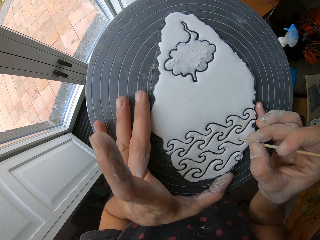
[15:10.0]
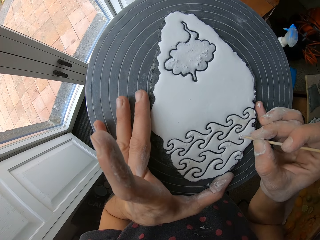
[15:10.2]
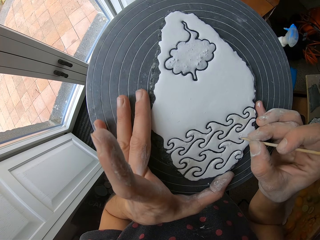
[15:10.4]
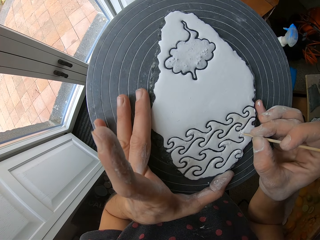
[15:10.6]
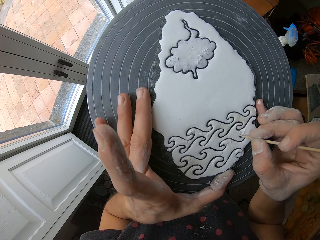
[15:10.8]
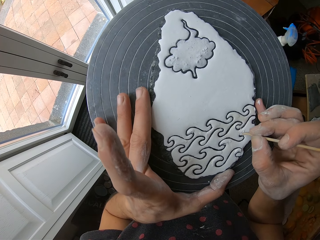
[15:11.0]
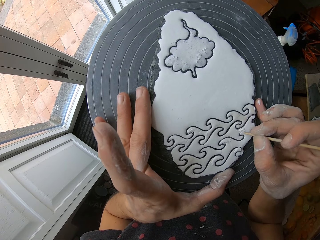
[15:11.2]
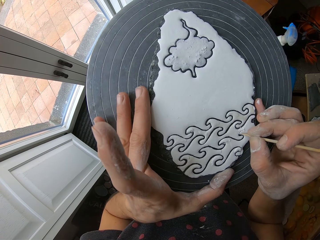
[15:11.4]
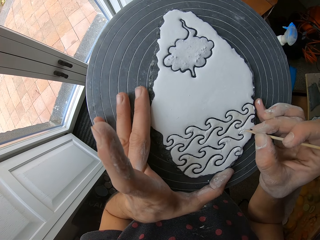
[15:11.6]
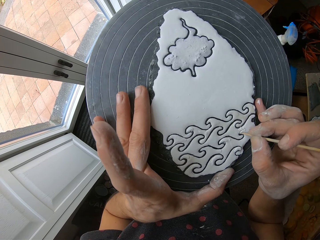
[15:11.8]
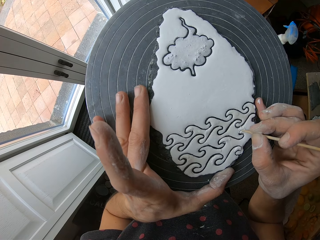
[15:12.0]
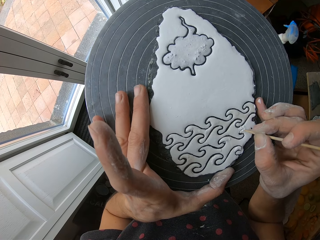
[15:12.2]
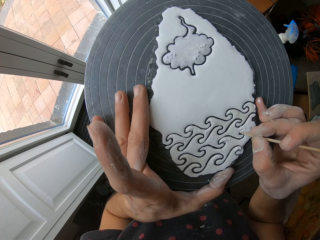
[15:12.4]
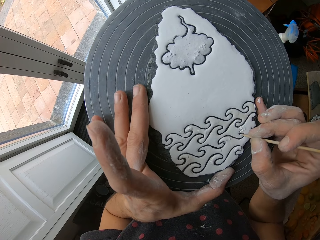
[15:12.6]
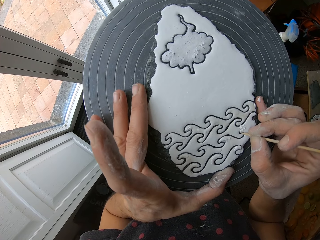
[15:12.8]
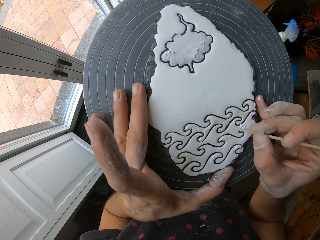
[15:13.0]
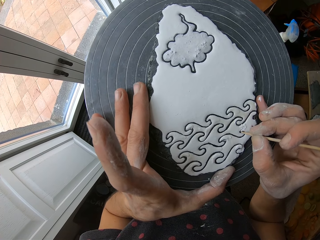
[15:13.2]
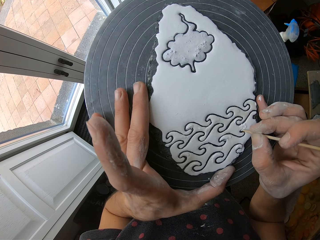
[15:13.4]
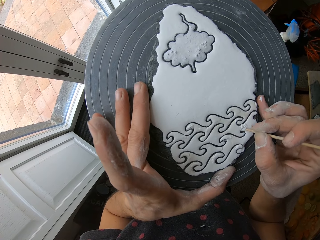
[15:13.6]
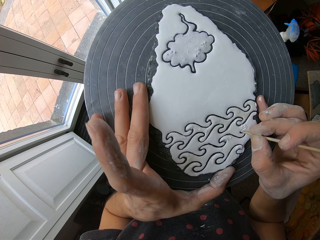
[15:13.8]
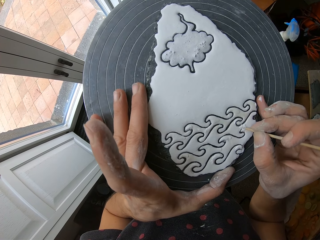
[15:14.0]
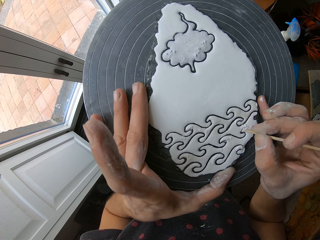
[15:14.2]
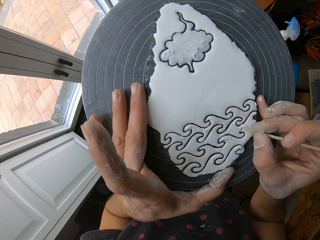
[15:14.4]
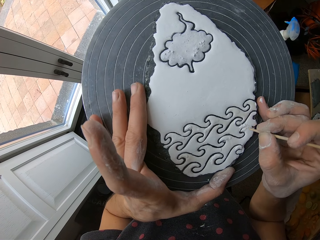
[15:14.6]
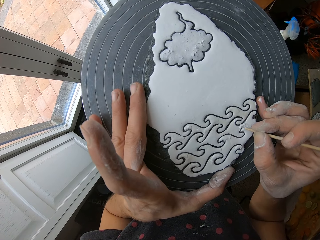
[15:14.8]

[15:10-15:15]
The camera wearer shapes the flower art with a stick.

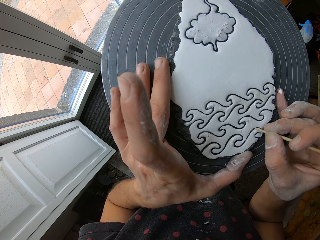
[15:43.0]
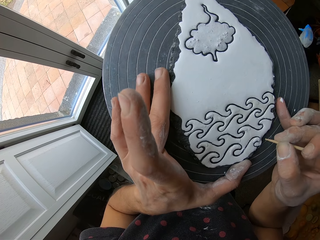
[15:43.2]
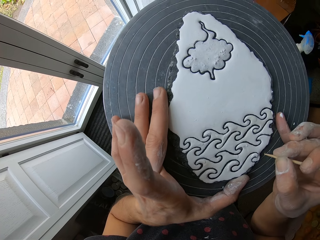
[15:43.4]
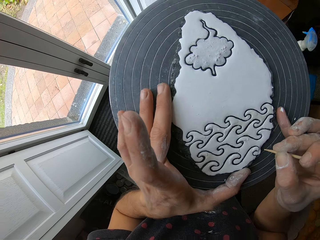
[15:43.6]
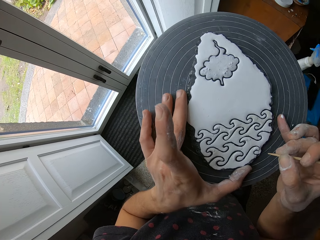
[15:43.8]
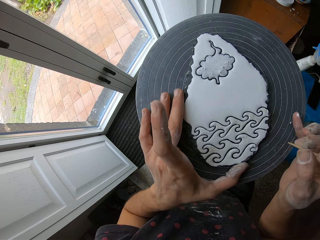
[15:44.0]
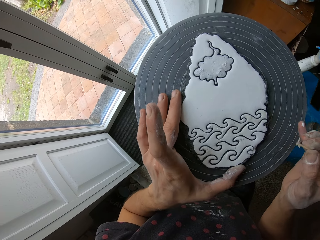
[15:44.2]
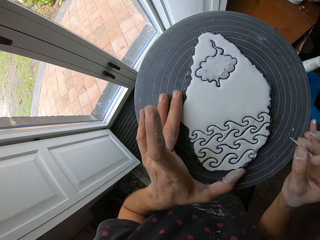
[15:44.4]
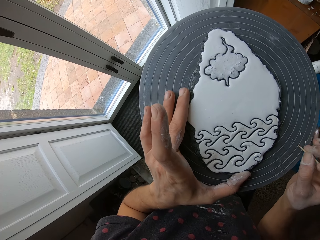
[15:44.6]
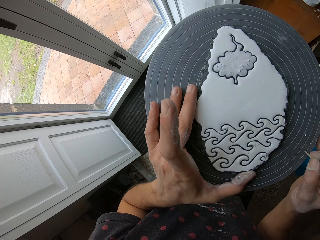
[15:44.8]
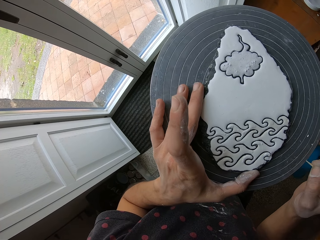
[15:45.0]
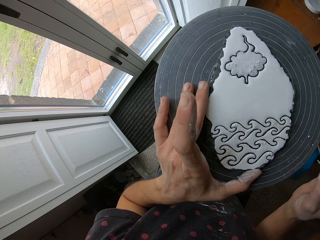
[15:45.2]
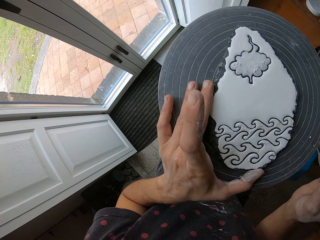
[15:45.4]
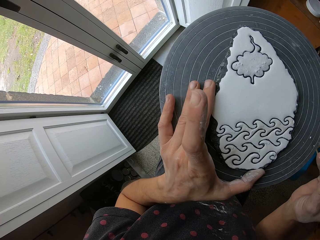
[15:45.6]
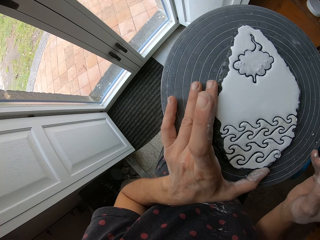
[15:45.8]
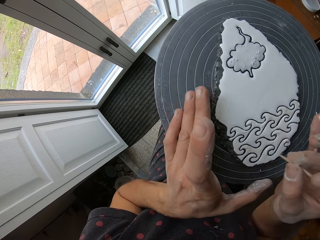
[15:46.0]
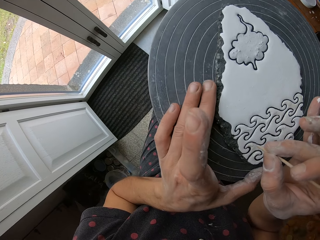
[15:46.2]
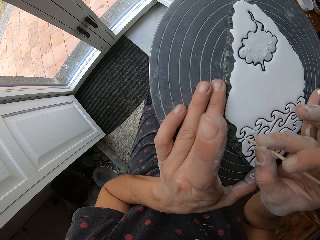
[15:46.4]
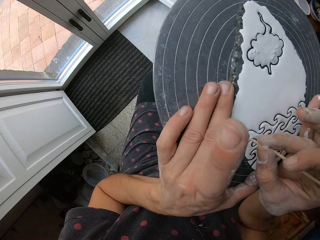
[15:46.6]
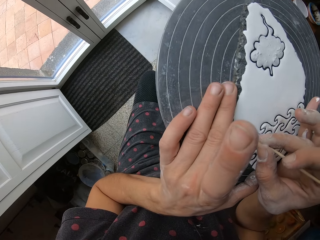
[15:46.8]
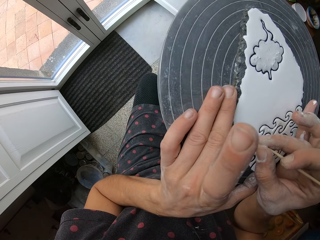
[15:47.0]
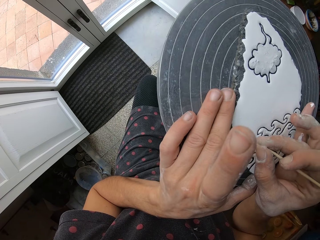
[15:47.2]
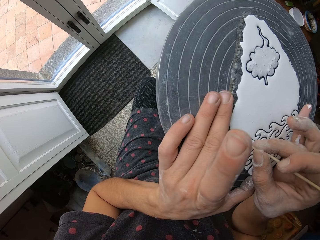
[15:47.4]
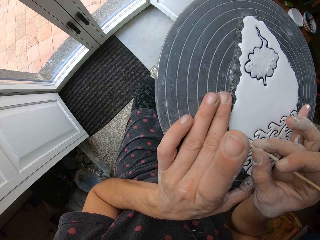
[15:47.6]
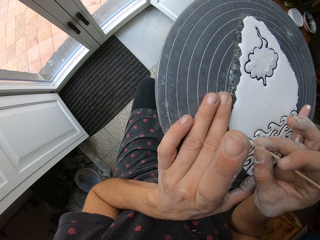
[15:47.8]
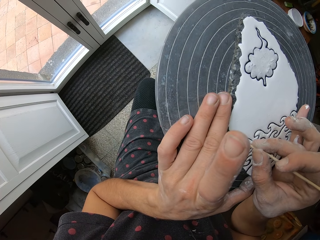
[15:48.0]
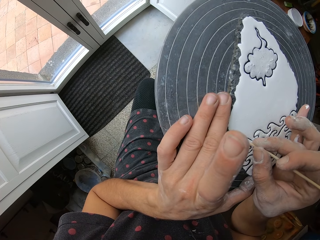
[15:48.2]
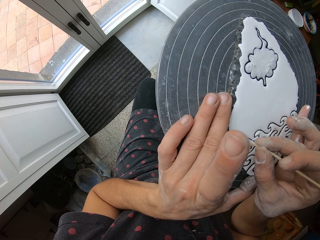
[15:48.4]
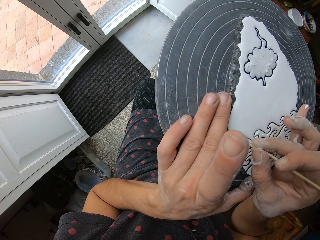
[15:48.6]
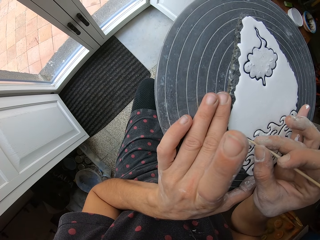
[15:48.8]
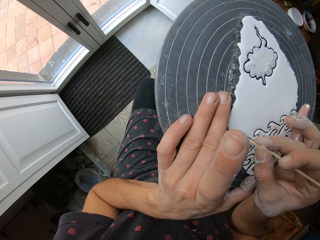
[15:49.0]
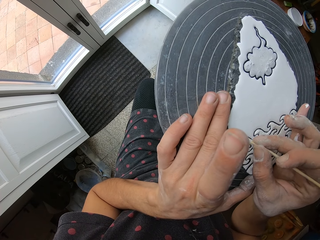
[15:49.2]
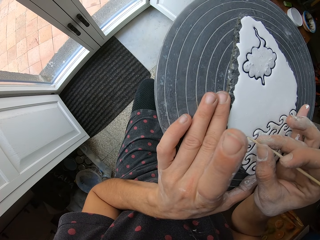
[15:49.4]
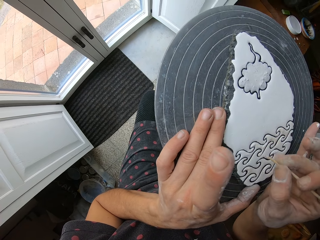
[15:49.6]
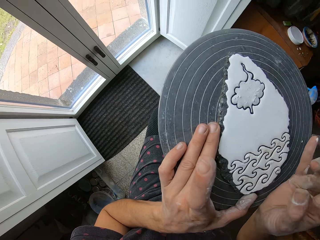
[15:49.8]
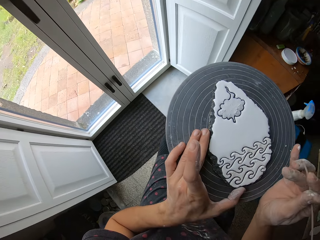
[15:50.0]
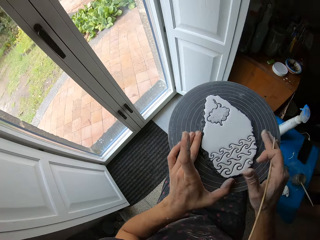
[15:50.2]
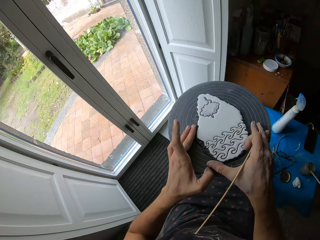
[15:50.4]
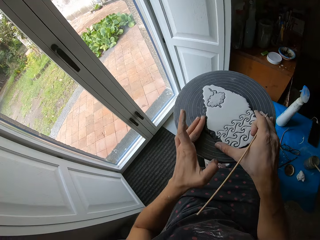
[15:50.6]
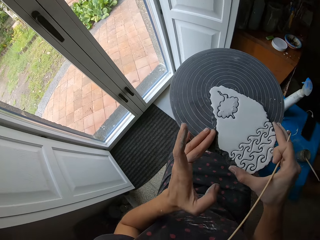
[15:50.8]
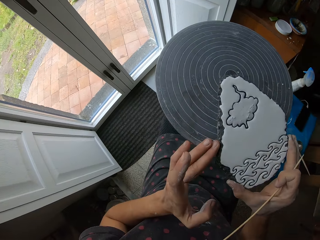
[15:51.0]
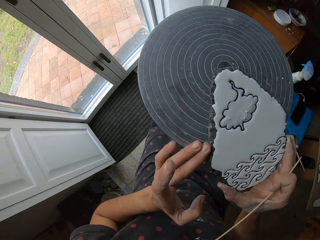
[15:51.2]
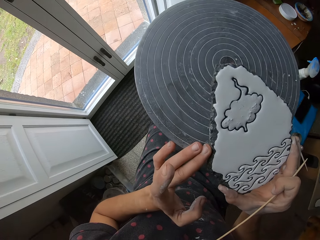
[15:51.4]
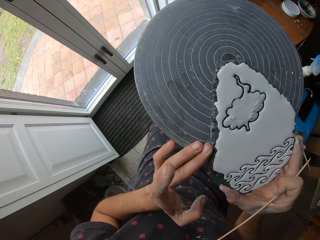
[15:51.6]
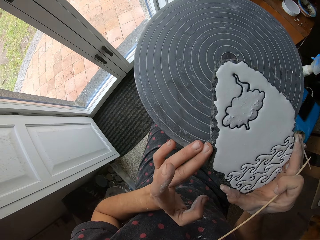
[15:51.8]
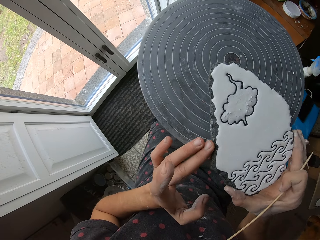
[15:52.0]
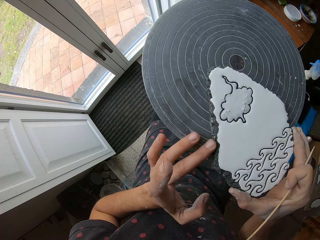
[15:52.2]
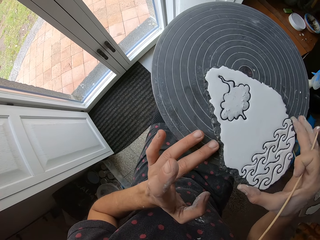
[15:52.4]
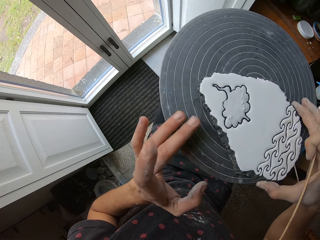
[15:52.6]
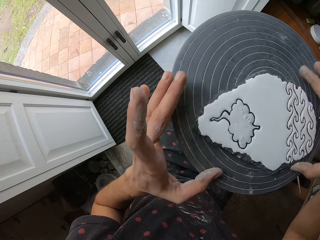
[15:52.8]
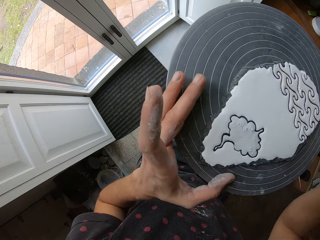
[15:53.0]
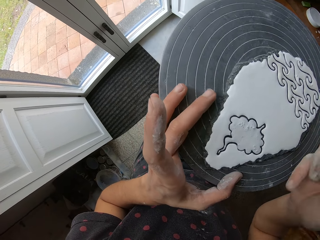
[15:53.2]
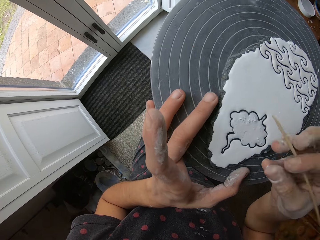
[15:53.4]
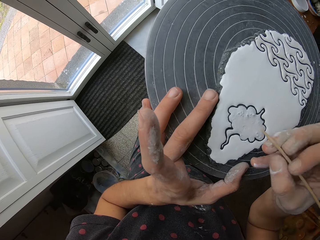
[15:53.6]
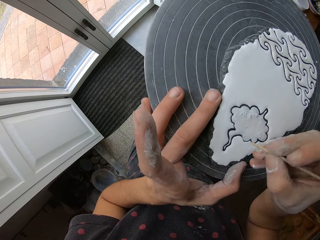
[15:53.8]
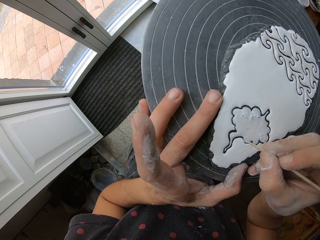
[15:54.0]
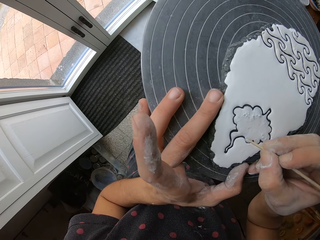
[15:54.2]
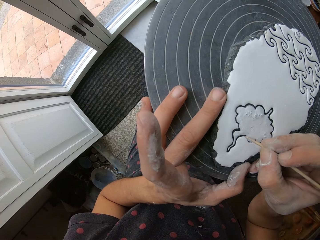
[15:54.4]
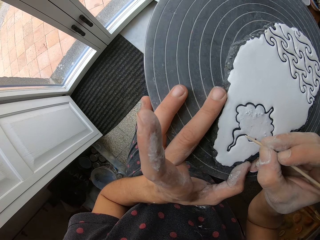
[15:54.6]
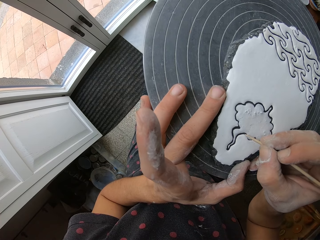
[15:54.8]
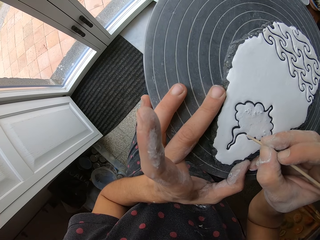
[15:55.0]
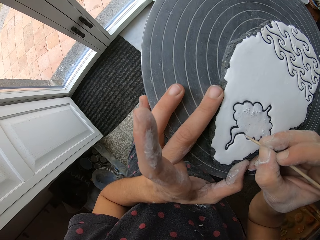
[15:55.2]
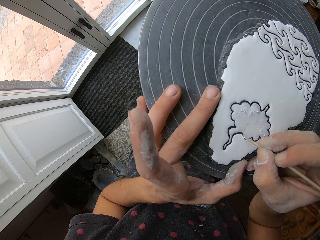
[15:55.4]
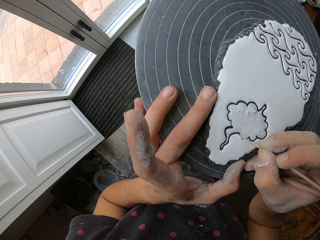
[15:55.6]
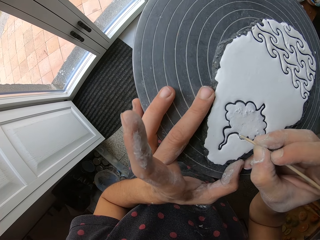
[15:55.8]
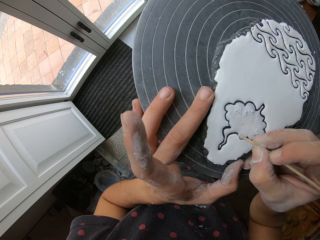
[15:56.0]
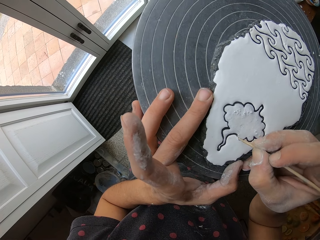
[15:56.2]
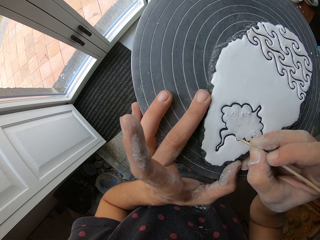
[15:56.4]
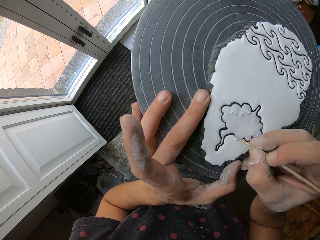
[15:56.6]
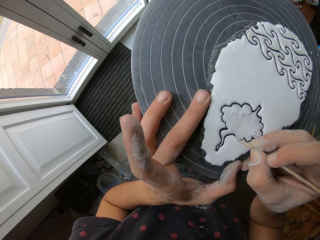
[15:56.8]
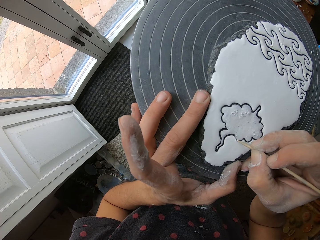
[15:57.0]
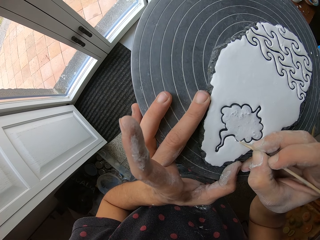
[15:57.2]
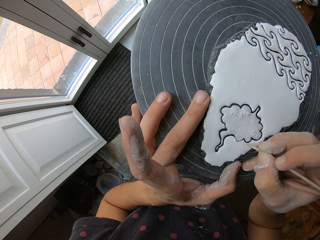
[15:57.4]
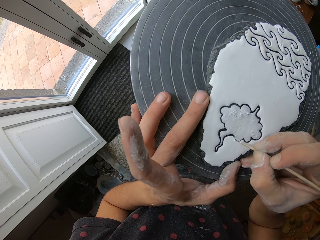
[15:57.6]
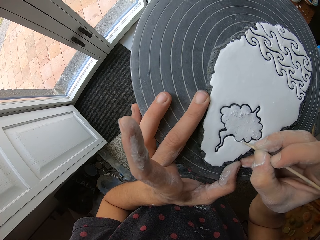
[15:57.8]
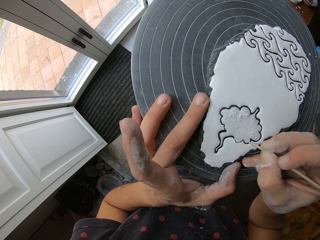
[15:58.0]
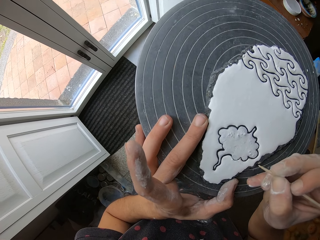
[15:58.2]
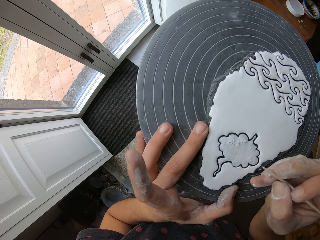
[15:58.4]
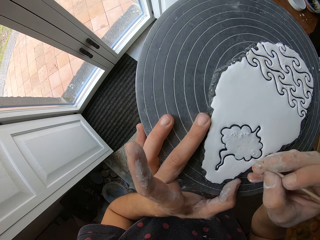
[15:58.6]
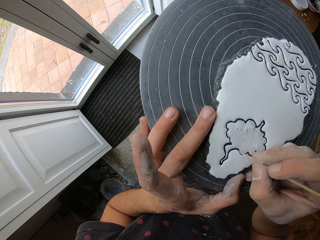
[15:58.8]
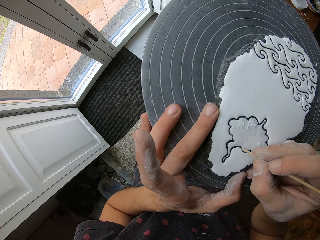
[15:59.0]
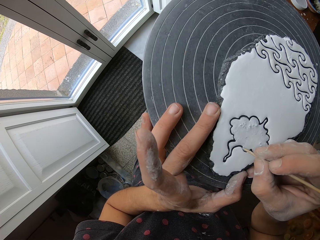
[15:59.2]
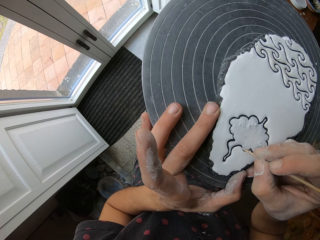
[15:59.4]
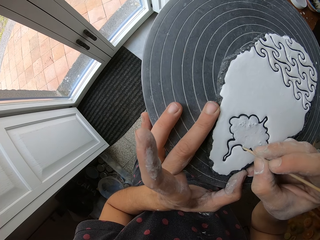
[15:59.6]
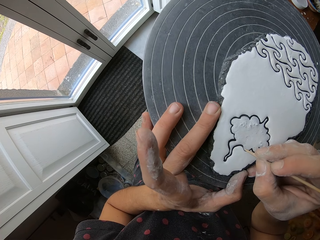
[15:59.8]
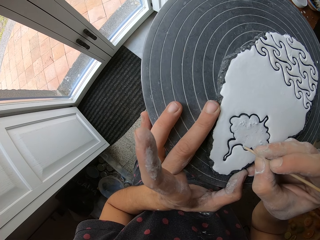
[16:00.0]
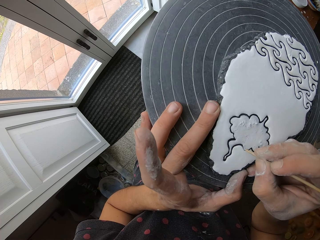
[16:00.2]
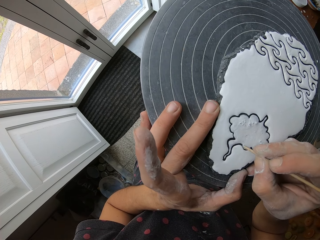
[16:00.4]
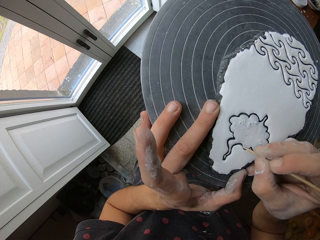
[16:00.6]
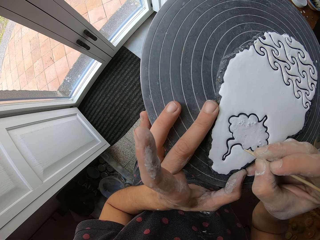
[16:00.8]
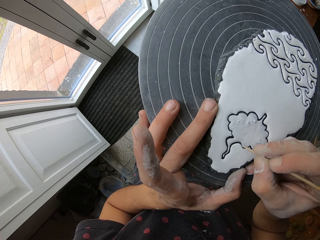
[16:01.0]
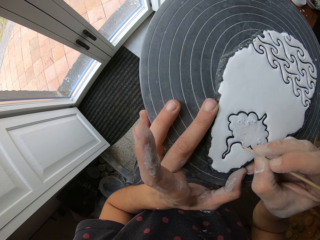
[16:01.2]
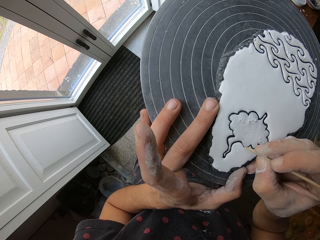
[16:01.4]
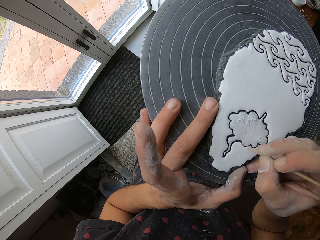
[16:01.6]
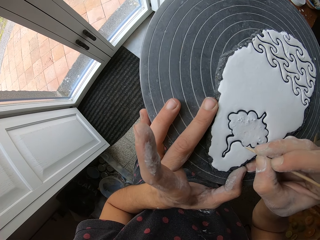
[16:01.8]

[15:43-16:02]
The camera wearer pulls the stick from the flower art. They shape the flower art with the stick. They pull the stick from the flower art. They move the stone on the table. They pick up the flower art. They examine the flower art. They move the stone on the table. They put the flower art on the table. They sketch the paints on the stone with a pointed stick.
